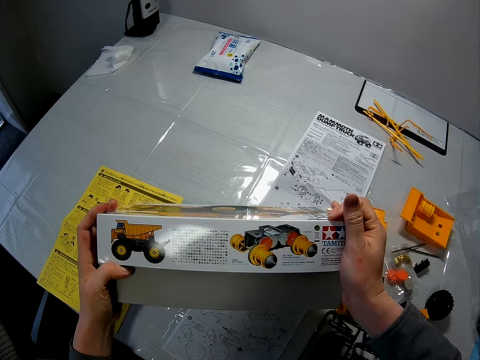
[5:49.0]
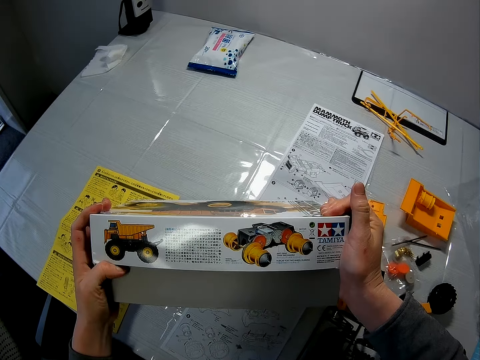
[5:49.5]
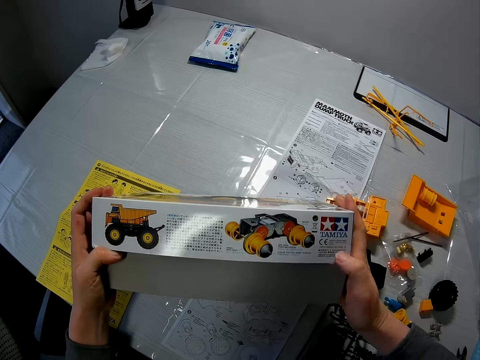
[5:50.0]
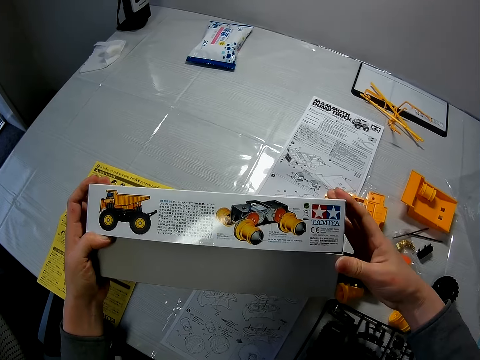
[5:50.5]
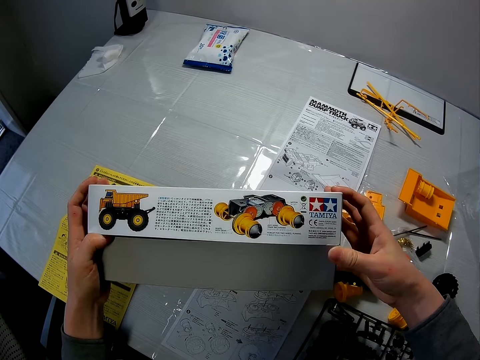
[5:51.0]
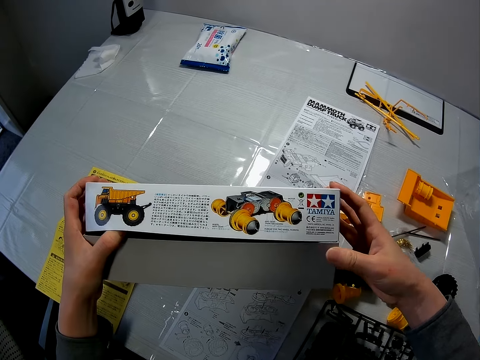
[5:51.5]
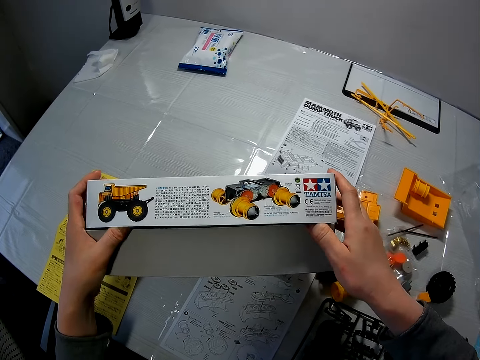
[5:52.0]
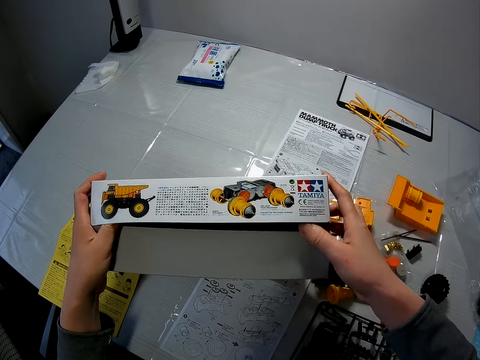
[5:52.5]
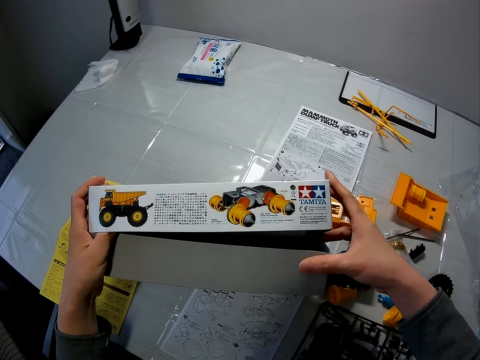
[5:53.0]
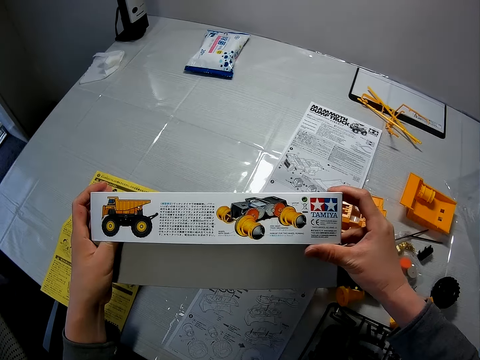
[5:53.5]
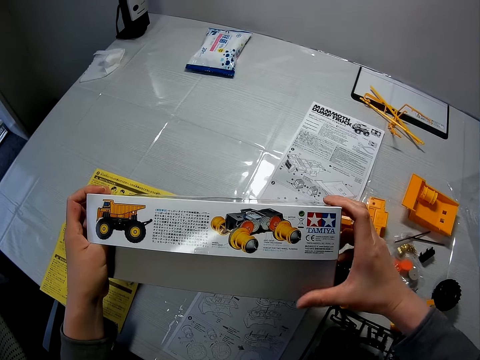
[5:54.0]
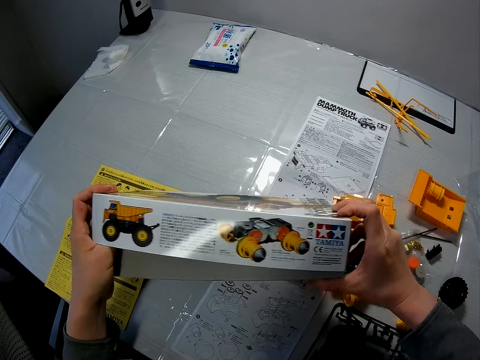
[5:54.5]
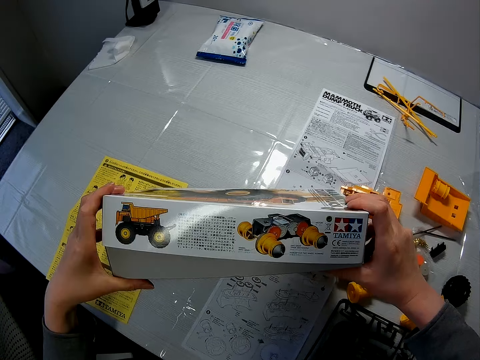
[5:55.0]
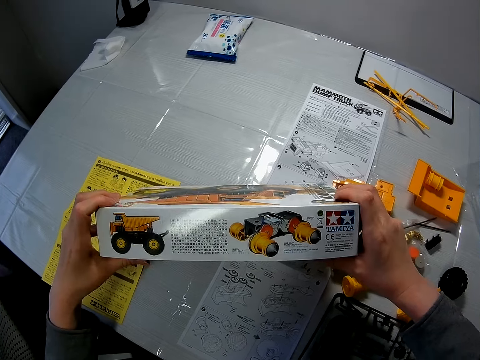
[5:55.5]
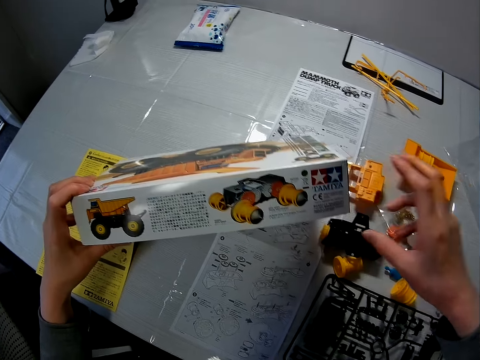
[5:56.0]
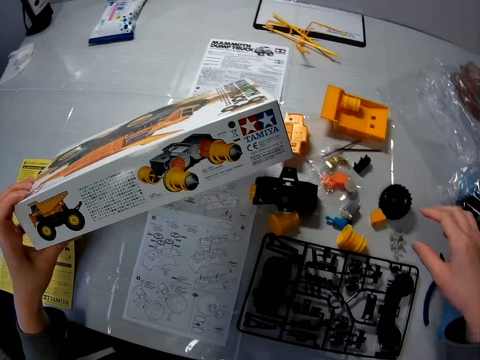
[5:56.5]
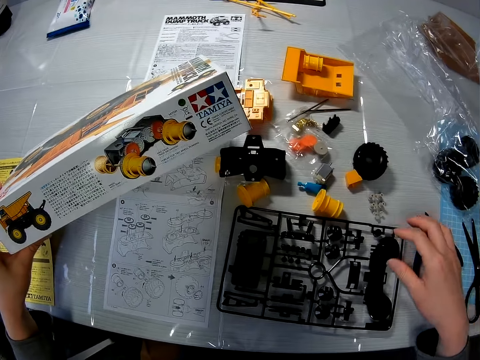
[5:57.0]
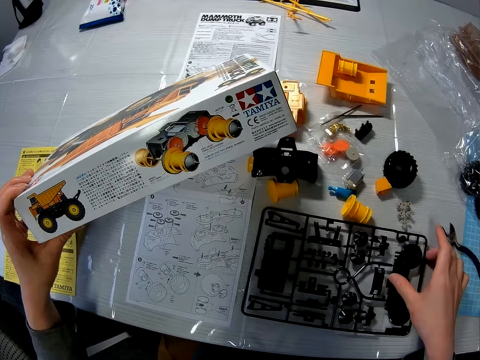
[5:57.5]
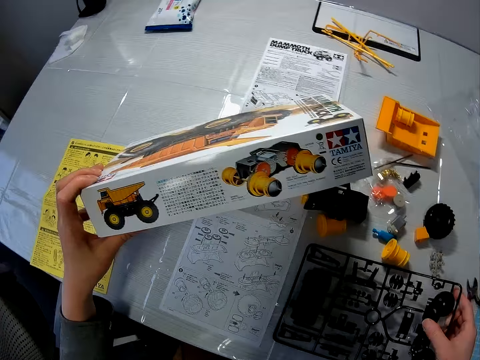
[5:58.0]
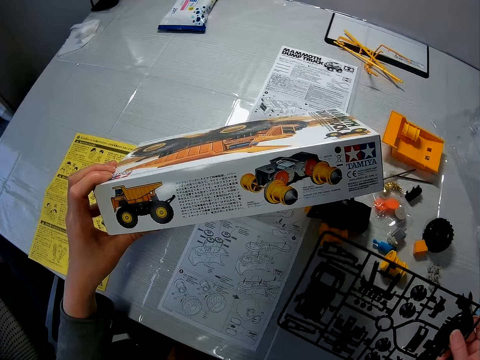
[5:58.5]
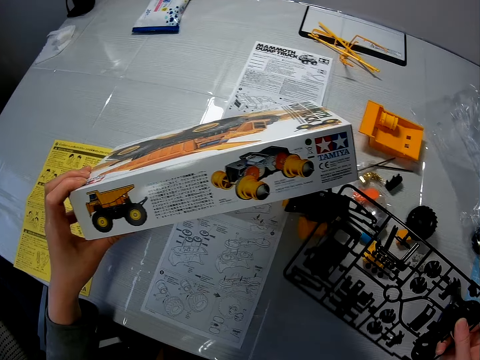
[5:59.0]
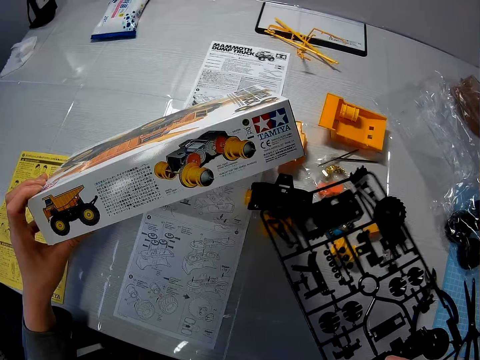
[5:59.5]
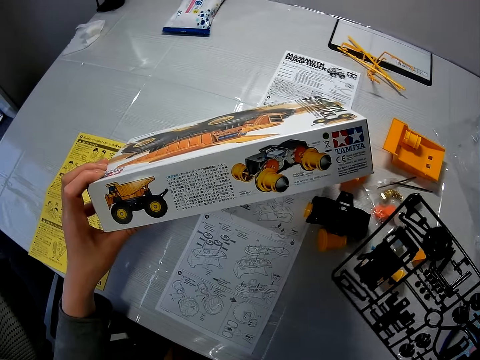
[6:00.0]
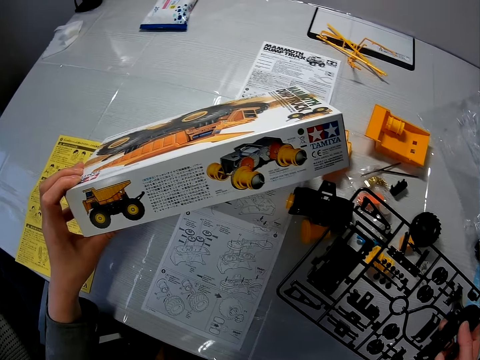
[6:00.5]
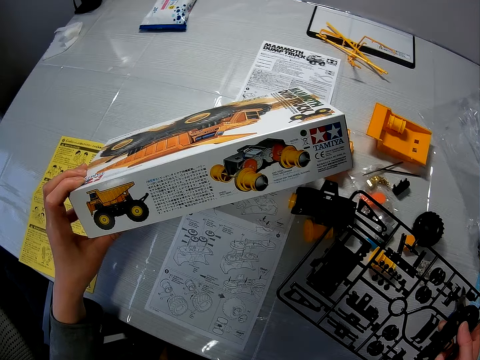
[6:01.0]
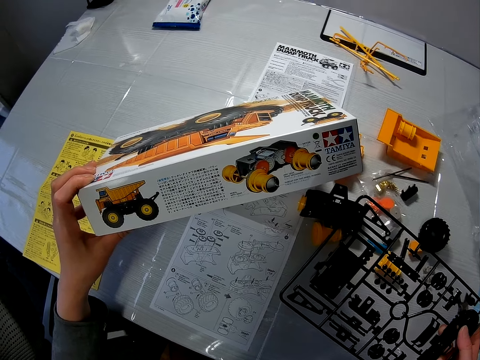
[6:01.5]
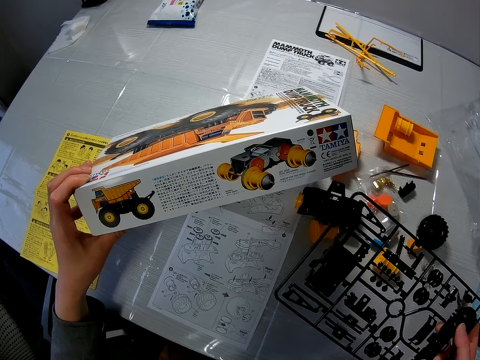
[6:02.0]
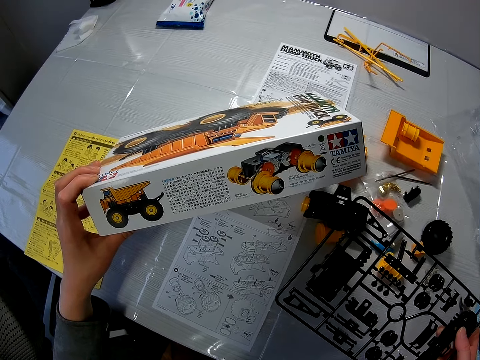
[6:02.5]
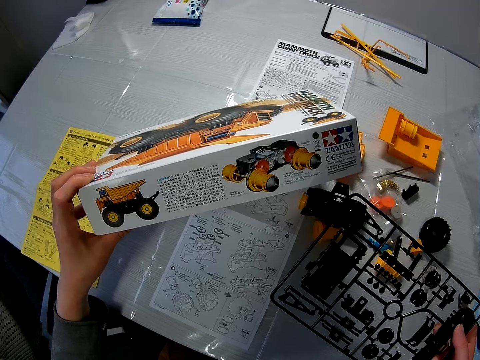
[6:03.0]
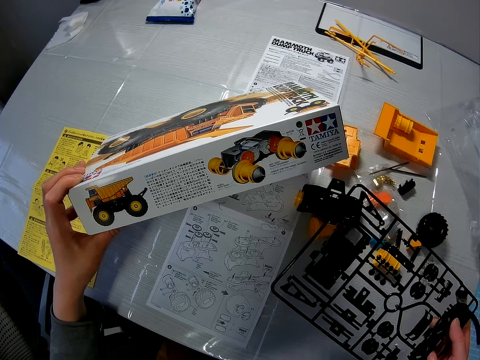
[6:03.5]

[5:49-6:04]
The camera wearer adjusts the box. He opens the box of toy parts and closes the box of toy parts. He moves his hand. He picks up the component template from the table. He flips the template.

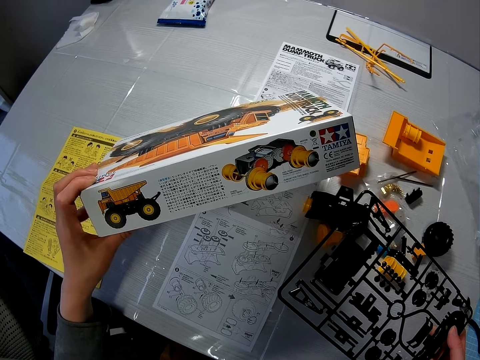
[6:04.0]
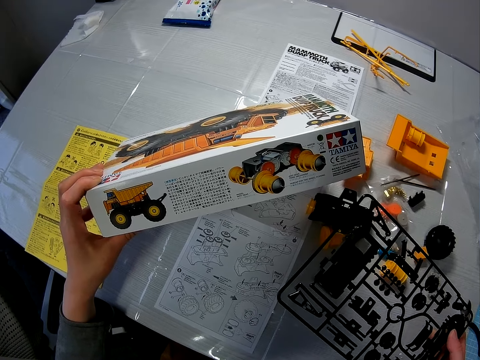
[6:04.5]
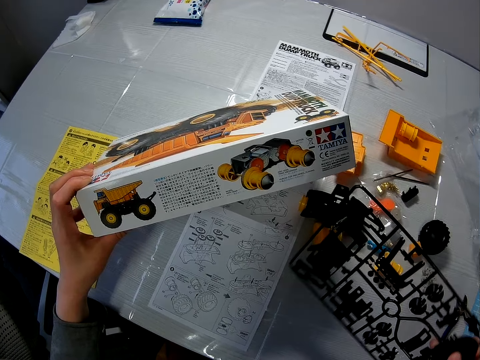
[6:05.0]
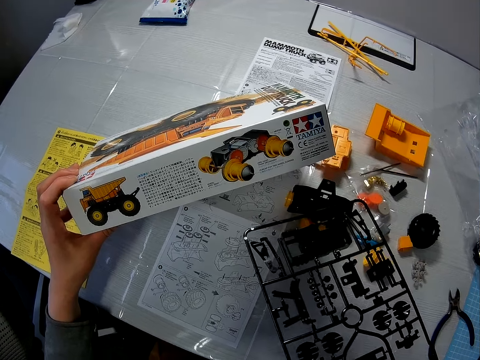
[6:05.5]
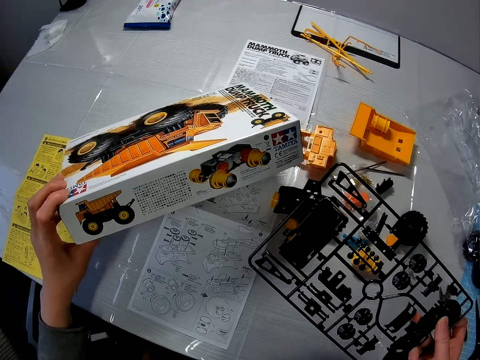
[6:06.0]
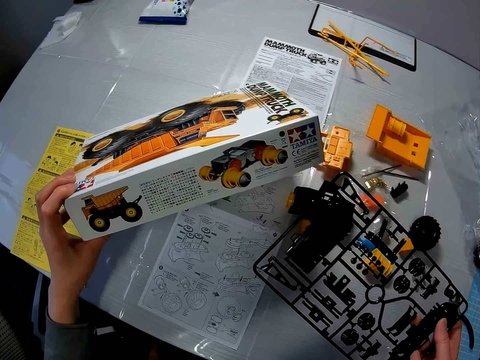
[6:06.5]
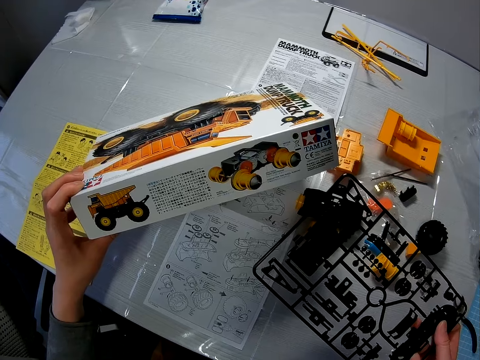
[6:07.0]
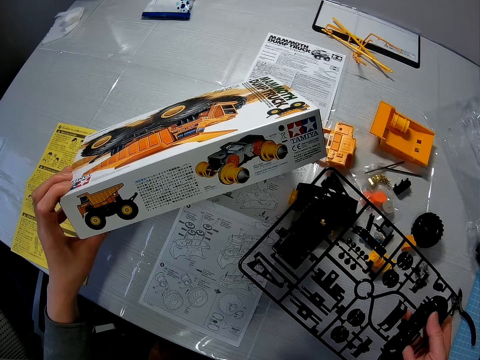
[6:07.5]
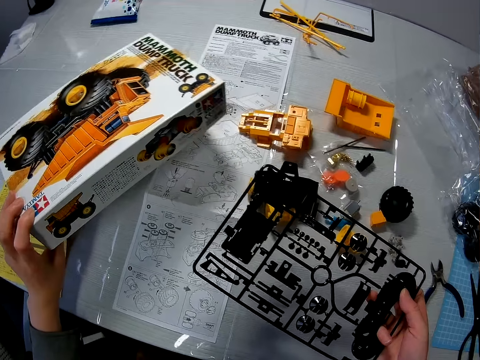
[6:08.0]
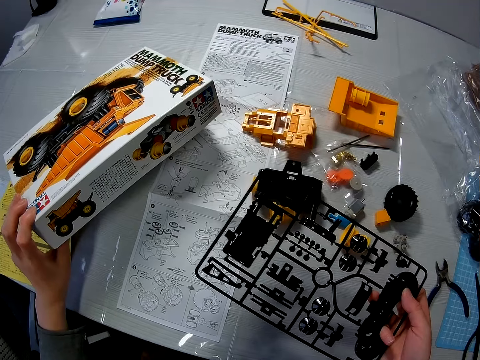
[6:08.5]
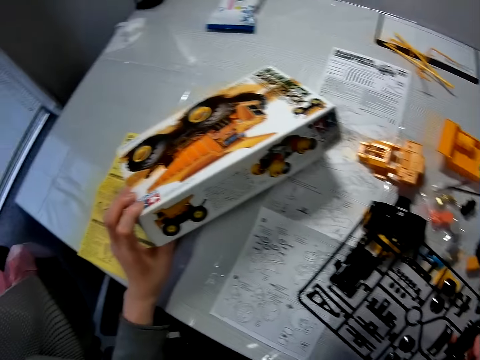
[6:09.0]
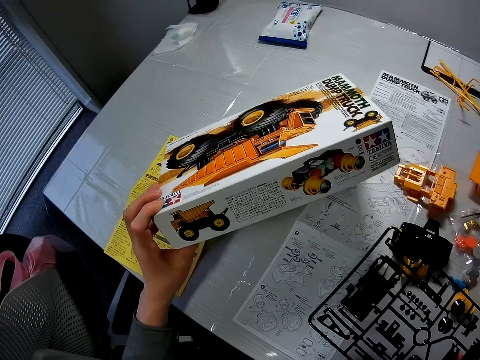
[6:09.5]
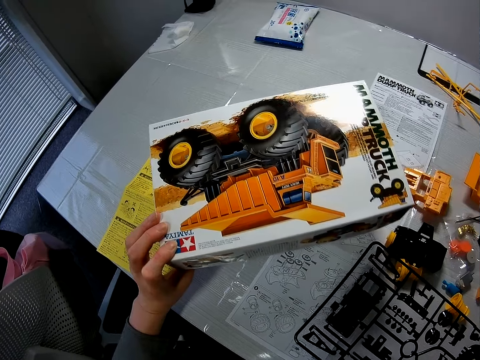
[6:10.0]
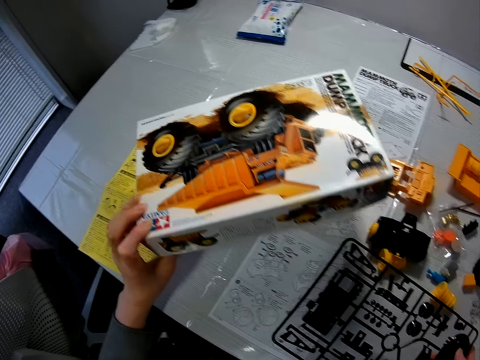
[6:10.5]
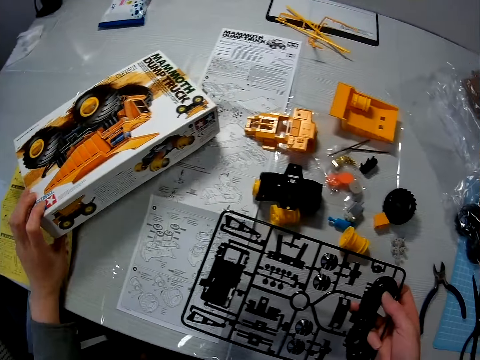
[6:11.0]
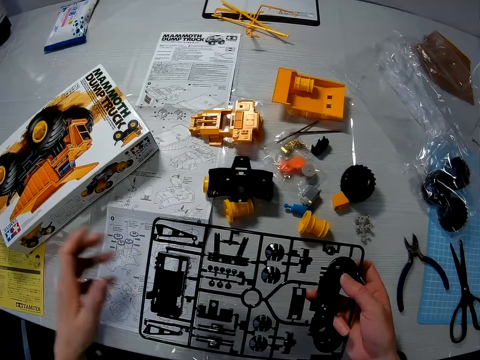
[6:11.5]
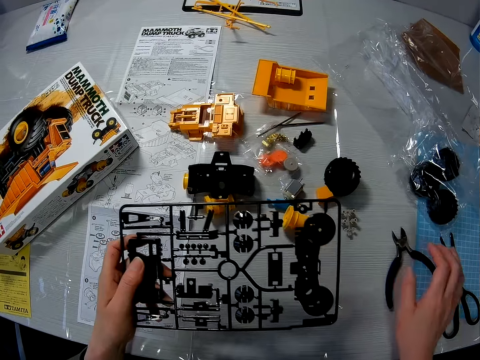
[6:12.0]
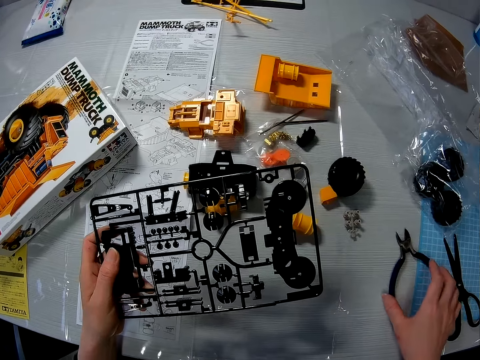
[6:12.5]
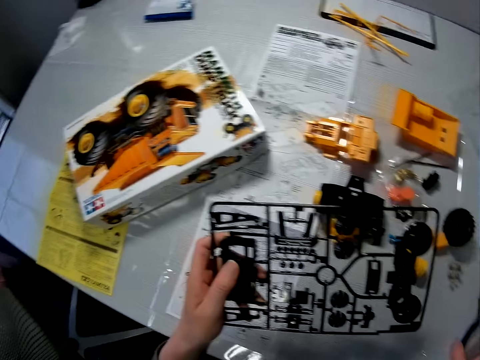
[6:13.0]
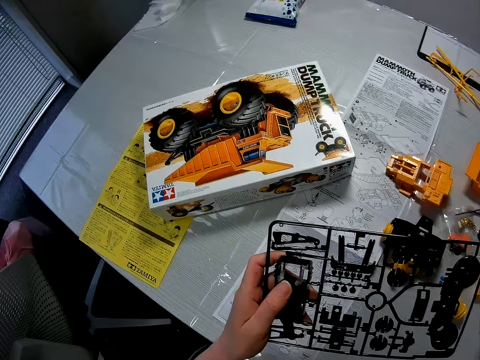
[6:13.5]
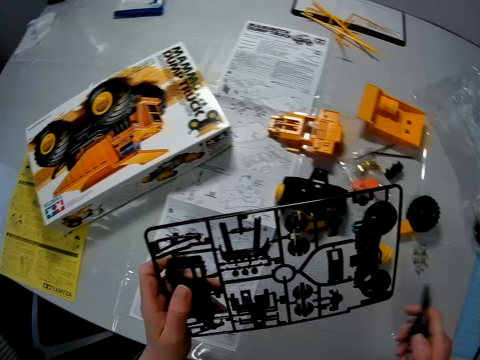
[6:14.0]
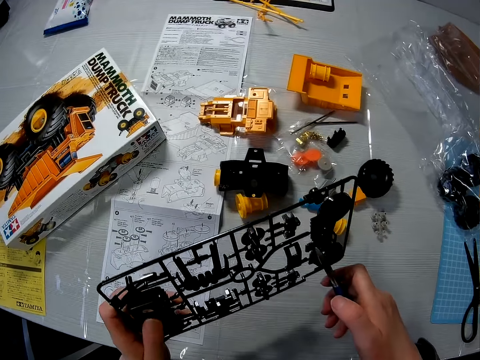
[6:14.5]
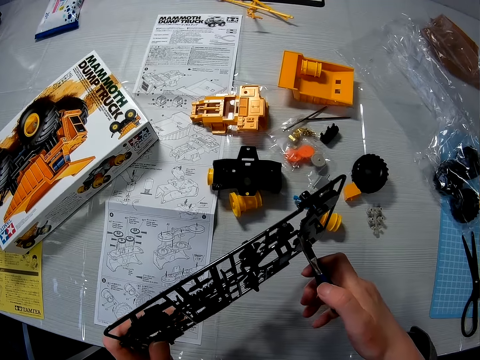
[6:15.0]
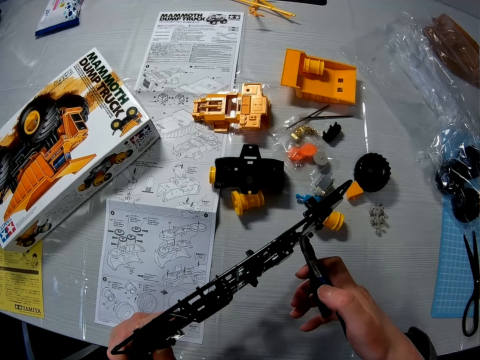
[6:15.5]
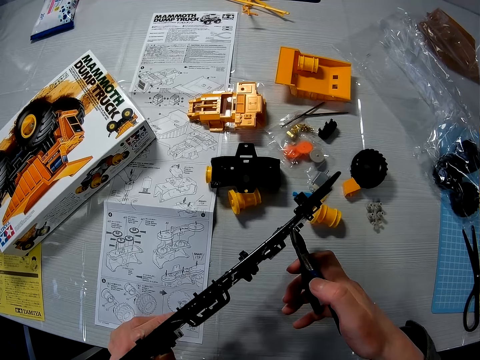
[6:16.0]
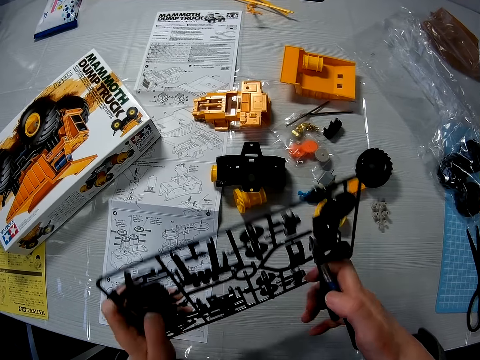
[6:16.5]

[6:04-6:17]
The camera wearer flips the template. They put the box of the toy parts on the table. They pick up a wire cutter or pliers from the table.
